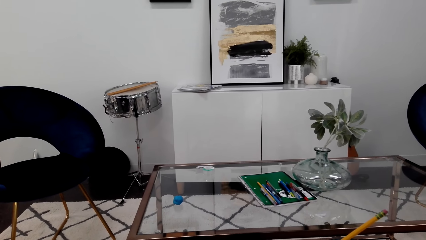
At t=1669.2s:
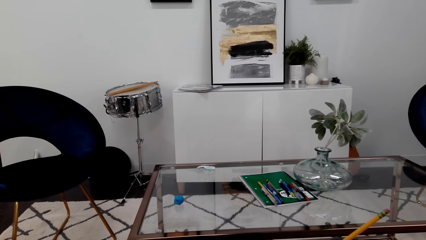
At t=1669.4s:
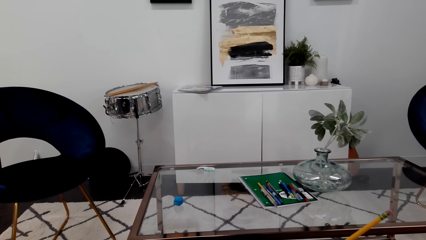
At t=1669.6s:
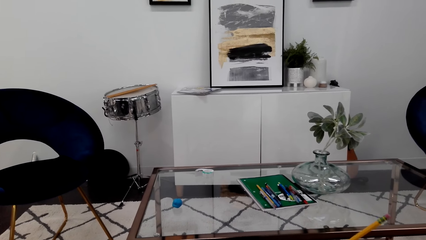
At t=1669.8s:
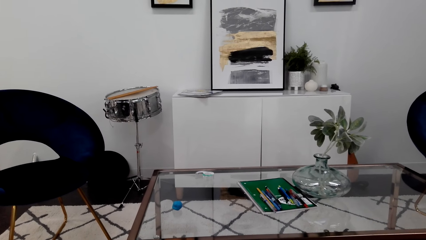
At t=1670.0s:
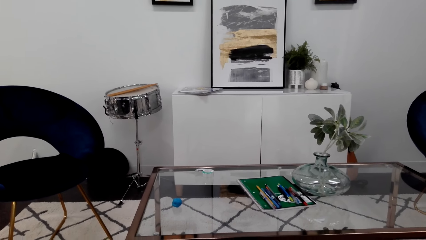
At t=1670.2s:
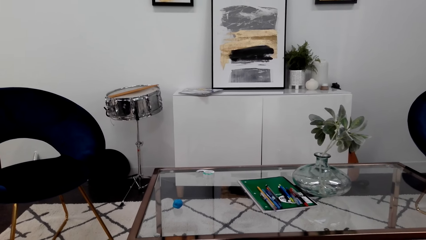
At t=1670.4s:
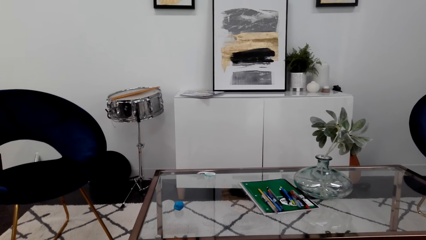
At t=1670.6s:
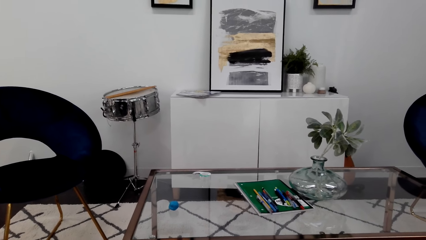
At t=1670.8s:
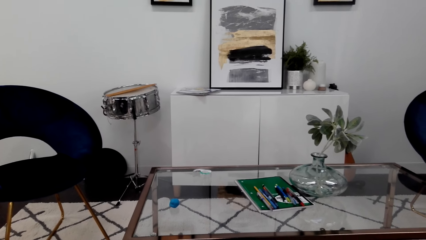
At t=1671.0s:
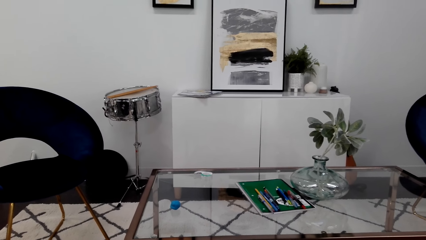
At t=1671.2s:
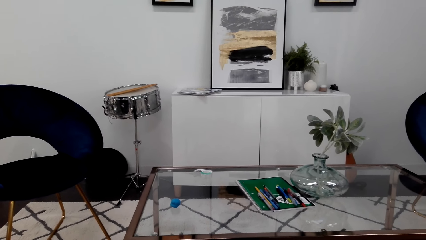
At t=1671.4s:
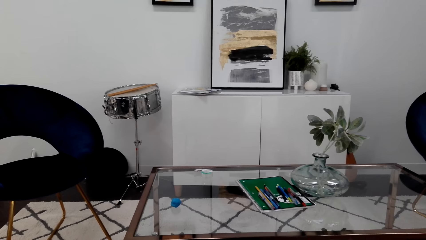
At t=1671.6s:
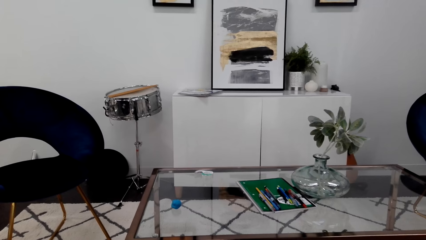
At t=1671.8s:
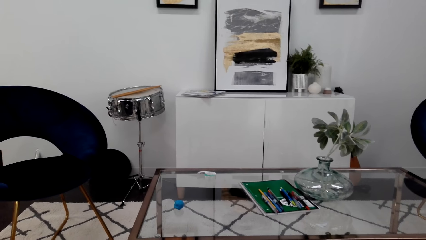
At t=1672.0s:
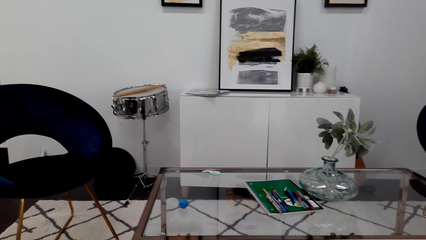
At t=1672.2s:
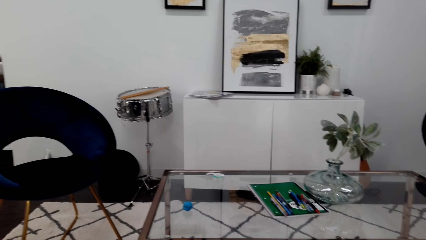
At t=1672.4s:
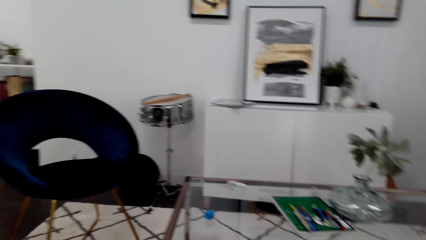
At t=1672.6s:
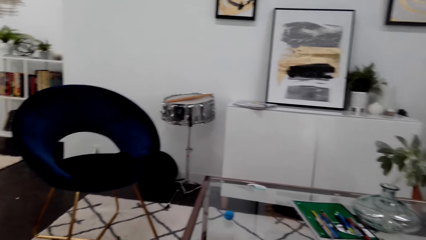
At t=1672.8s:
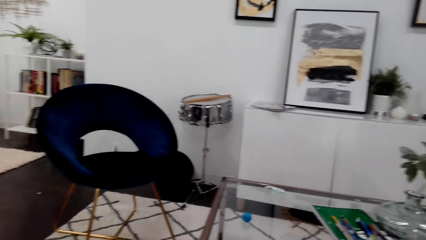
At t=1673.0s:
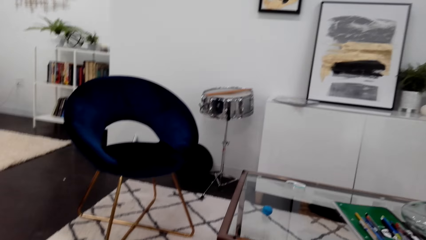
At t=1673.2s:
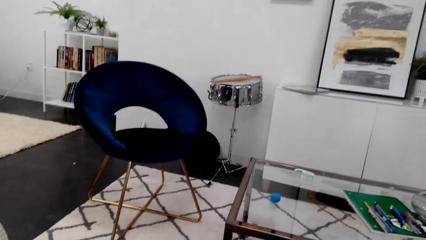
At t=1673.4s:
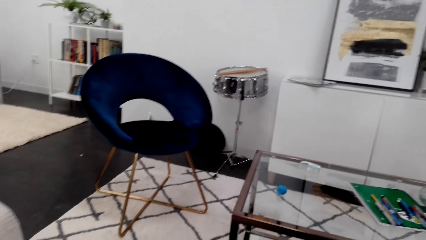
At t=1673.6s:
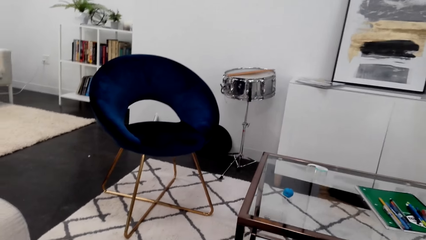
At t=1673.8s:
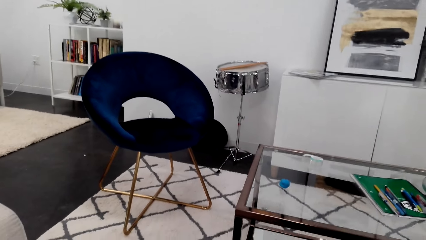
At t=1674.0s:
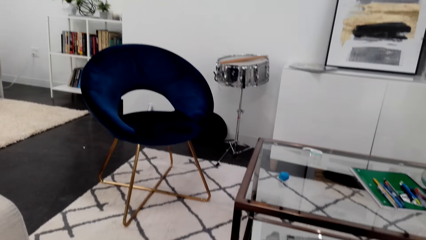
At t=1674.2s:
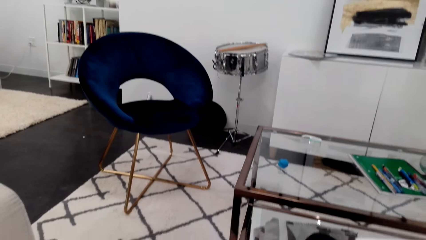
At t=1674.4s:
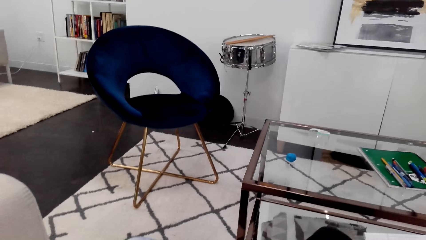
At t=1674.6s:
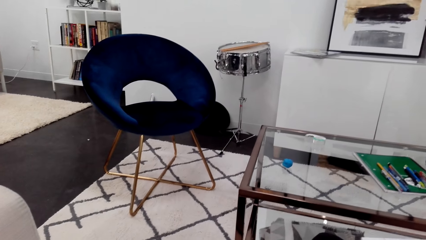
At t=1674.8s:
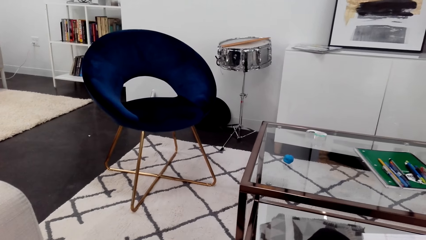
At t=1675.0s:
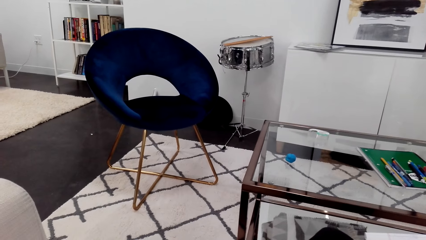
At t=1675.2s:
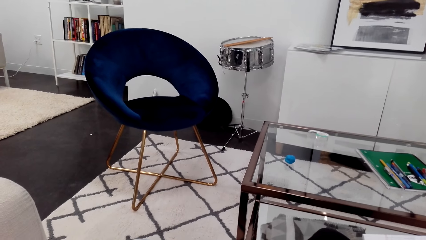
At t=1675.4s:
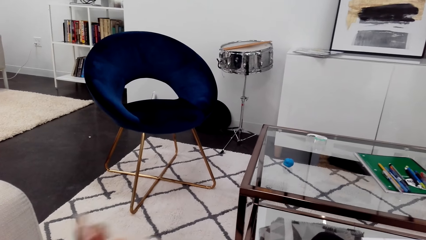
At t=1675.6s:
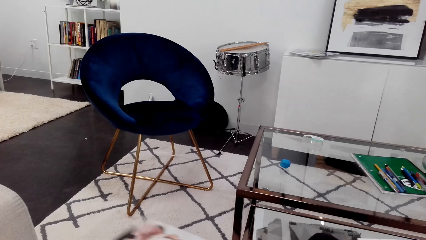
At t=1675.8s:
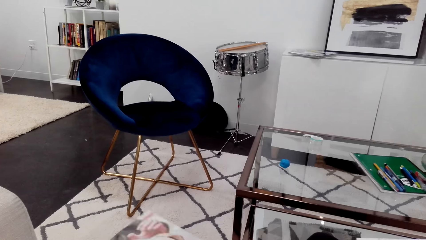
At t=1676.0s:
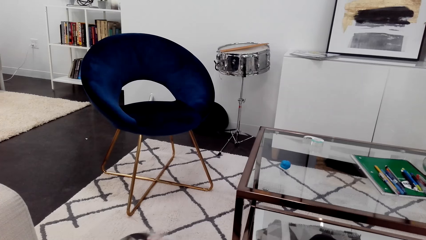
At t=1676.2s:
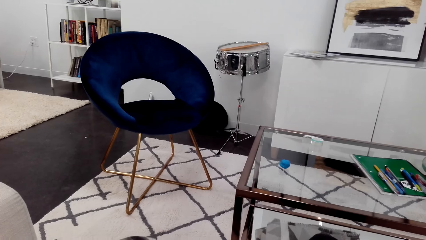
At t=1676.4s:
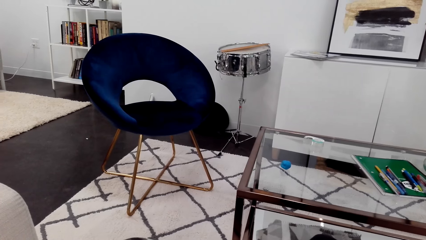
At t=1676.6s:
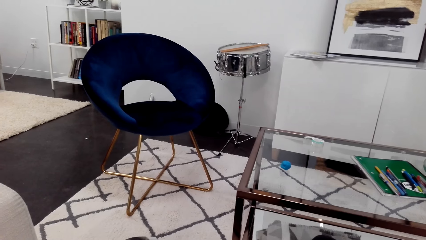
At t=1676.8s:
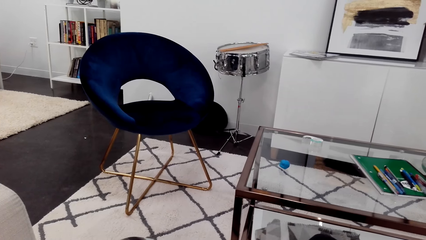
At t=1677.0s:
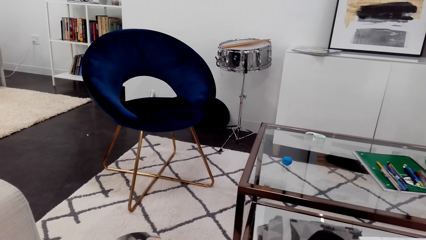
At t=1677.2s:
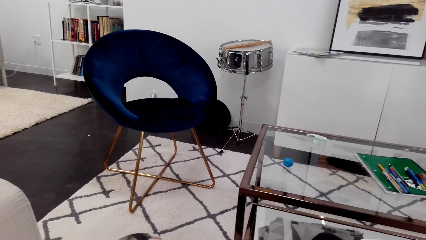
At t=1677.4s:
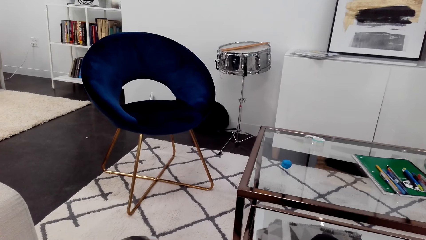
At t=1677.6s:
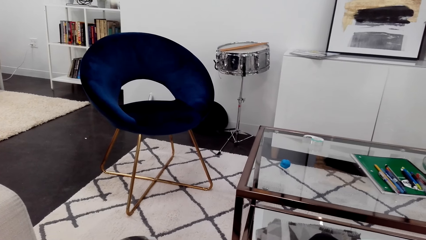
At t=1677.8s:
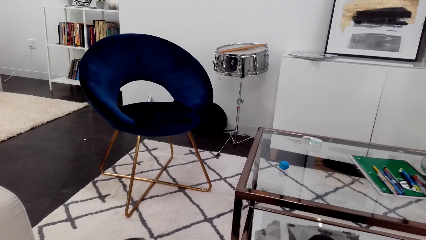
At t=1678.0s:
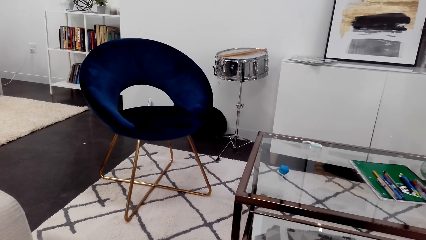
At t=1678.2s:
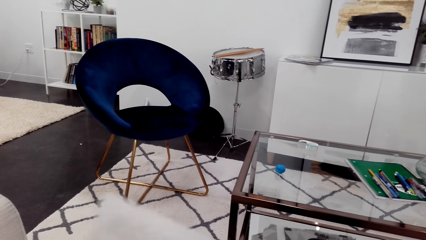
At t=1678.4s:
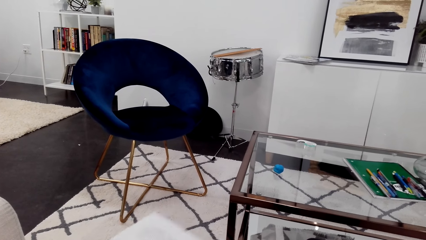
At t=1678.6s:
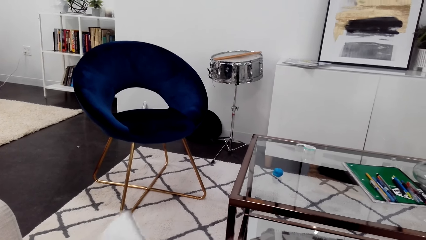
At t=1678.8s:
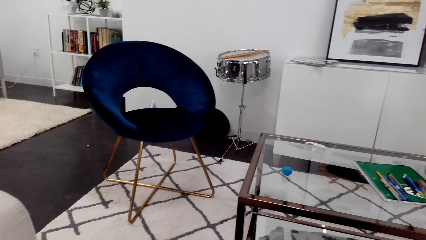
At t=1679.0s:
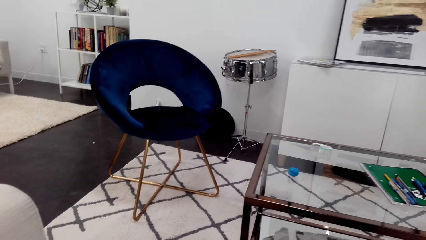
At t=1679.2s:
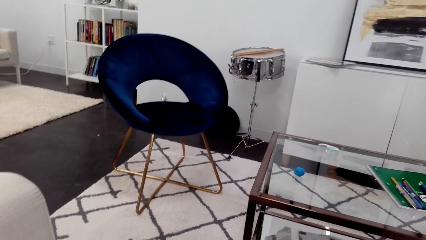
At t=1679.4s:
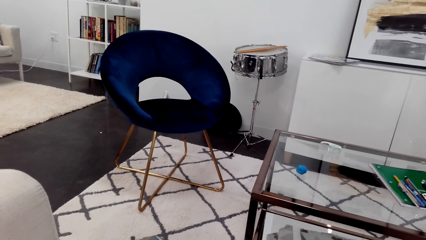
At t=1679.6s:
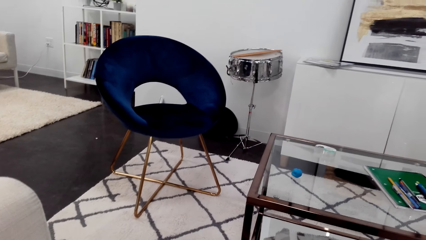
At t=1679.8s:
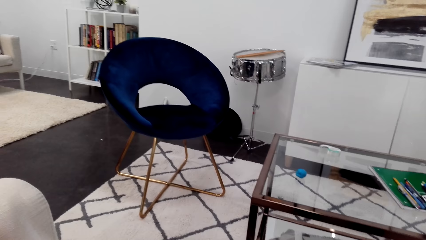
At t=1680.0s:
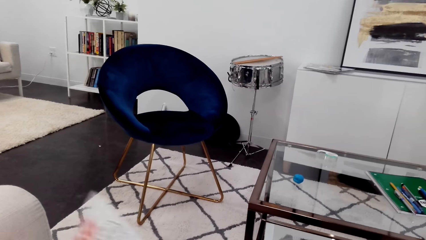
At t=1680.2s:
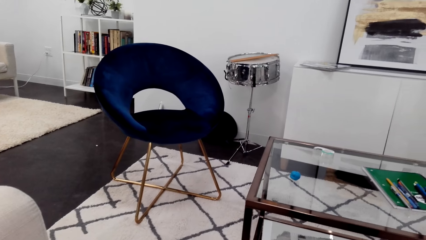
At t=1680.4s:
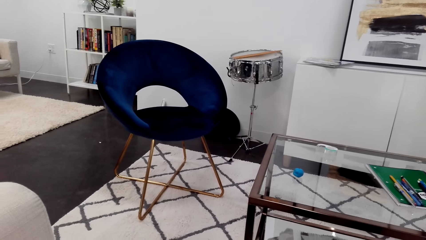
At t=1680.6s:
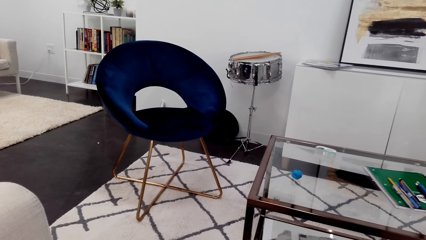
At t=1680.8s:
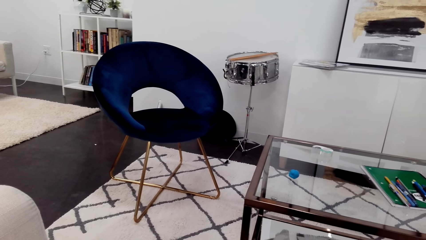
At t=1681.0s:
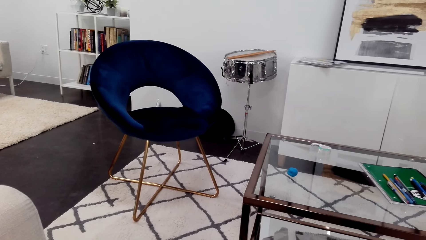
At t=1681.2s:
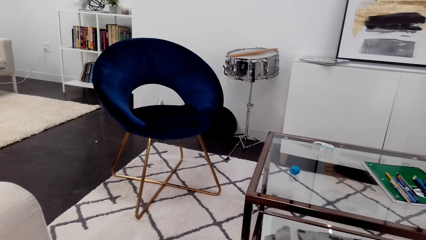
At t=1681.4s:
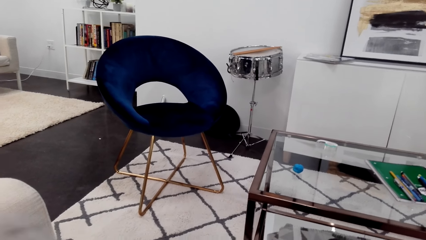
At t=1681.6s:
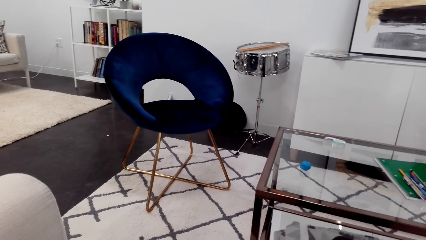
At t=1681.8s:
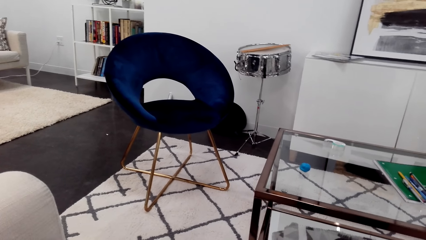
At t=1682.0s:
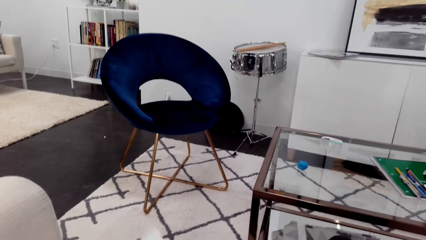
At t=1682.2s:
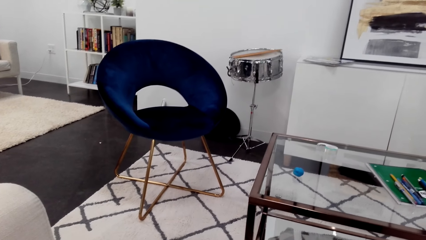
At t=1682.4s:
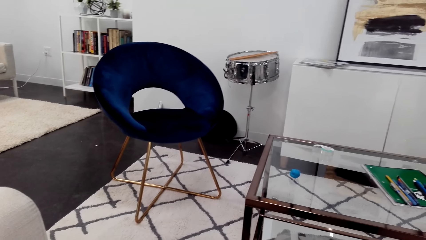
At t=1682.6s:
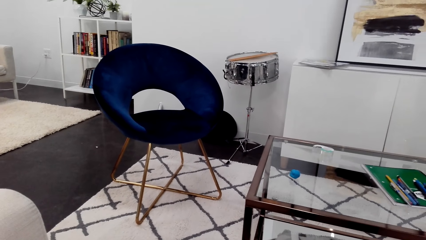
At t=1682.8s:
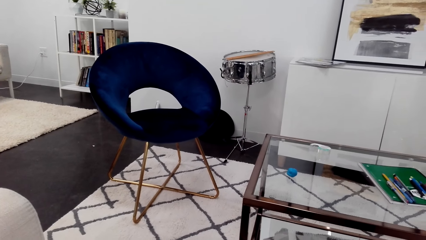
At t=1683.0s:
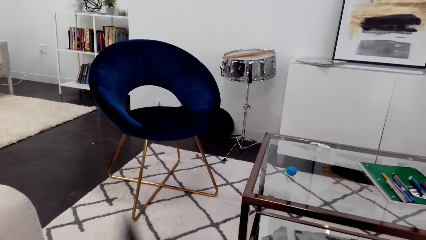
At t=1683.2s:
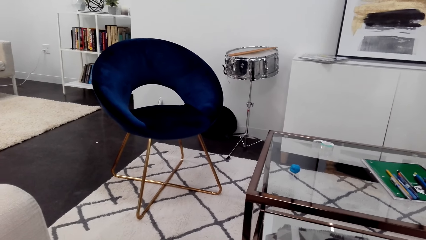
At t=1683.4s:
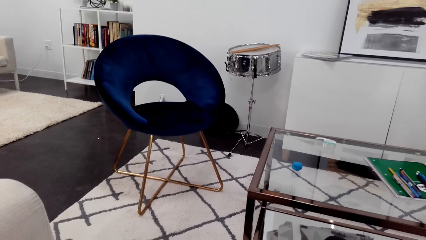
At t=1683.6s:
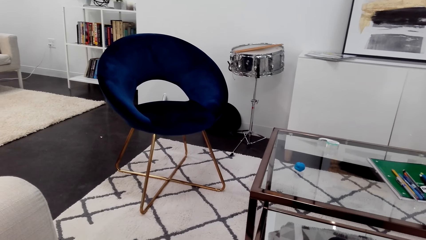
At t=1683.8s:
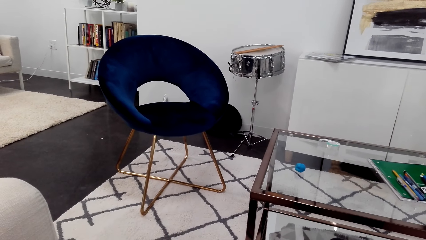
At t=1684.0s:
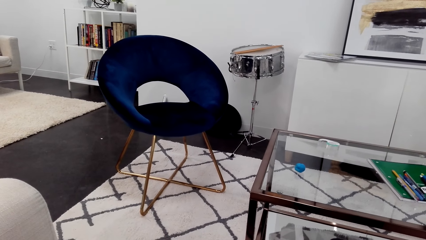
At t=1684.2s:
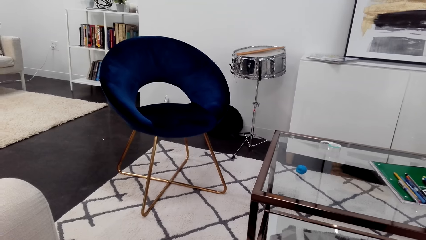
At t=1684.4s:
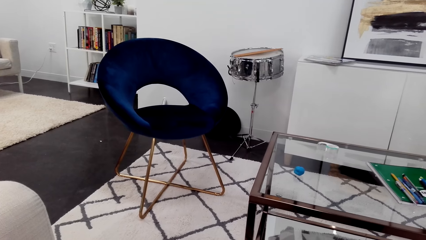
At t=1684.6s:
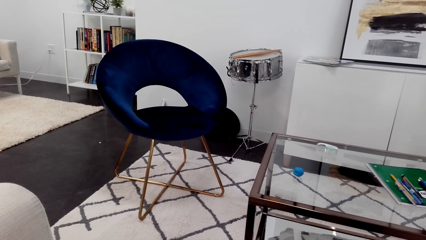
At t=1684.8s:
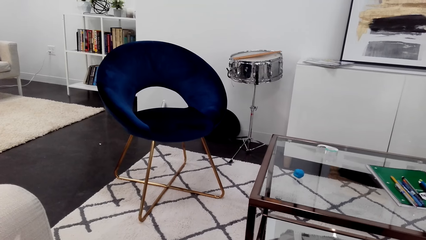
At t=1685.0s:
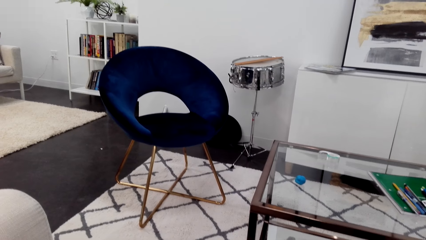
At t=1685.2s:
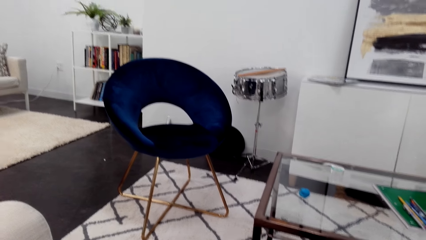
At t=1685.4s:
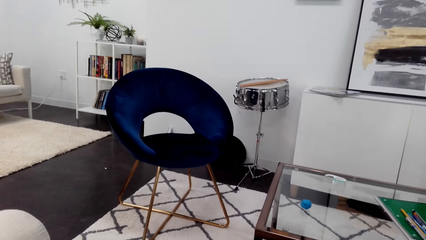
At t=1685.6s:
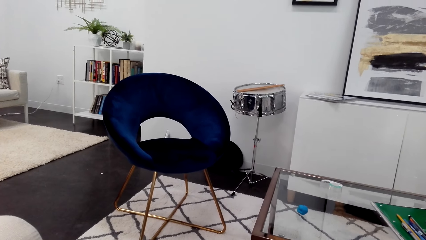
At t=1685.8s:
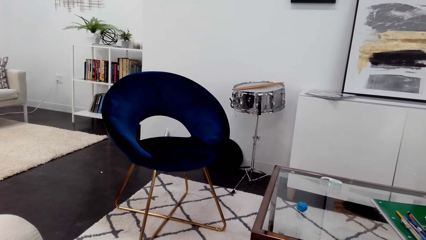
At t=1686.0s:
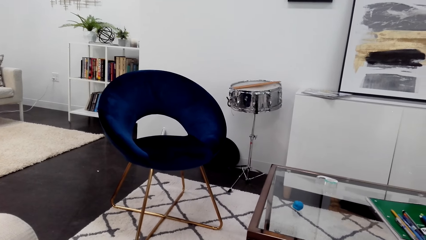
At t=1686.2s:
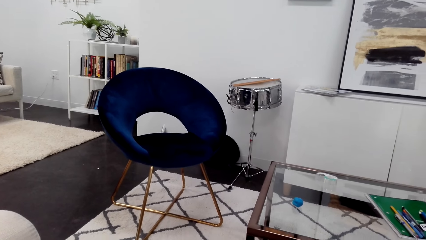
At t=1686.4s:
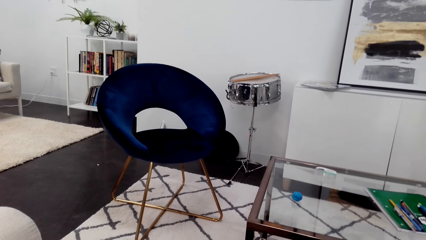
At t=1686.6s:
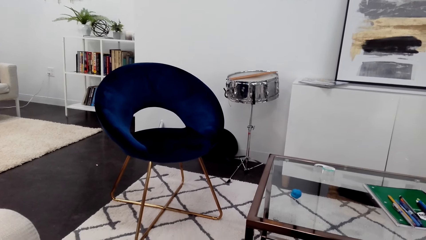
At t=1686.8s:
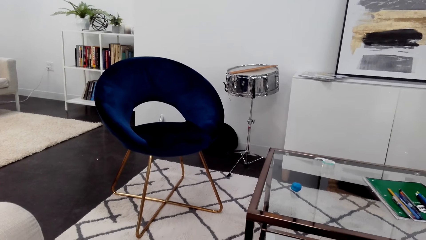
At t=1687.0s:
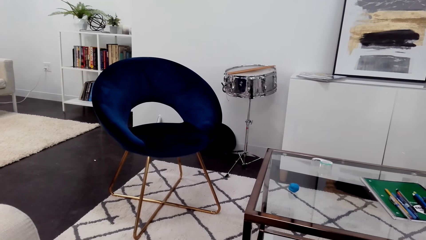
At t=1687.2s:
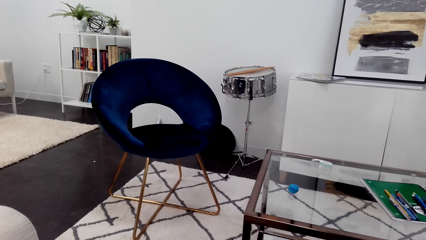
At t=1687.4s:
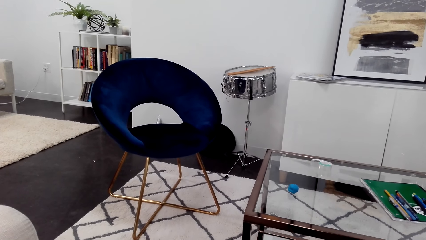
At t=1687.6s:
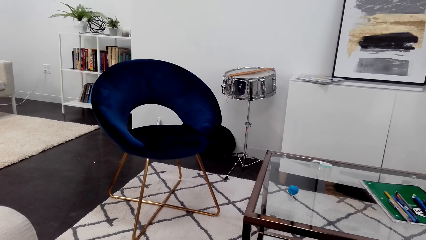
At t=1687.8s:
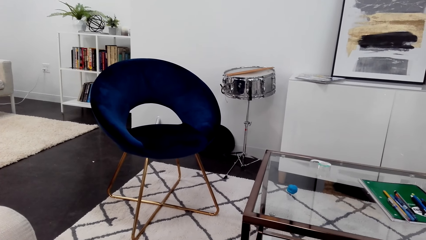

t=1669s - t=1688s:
The camera wearer looks at the picture on the magazine. They talk to someone through the phone. They flip the magazine pages.
